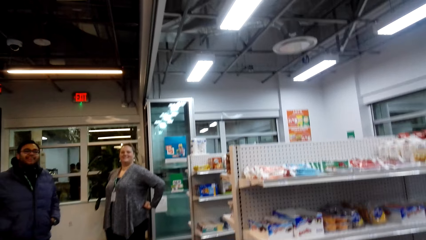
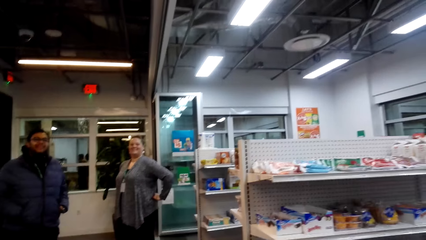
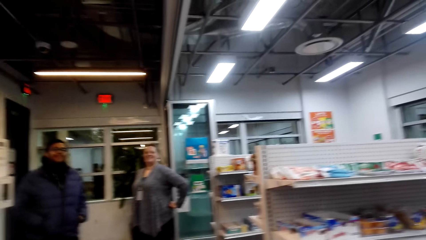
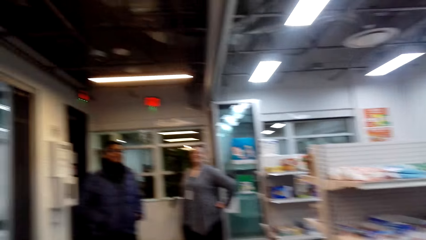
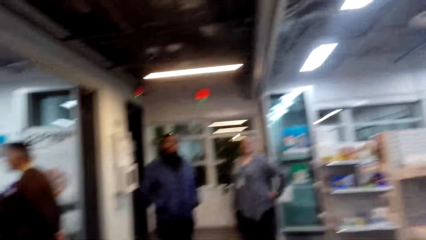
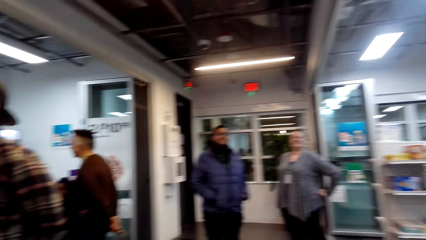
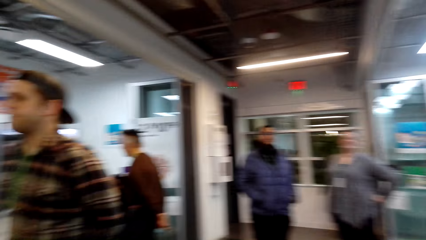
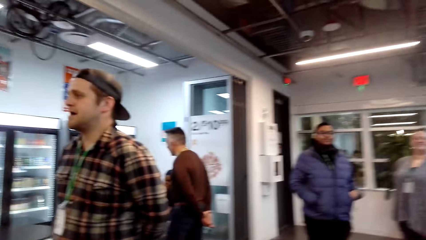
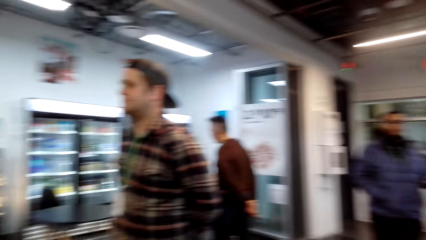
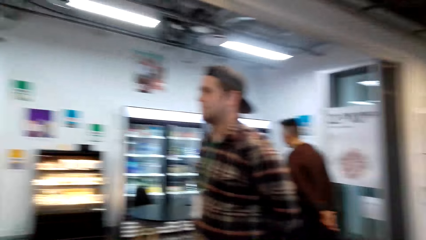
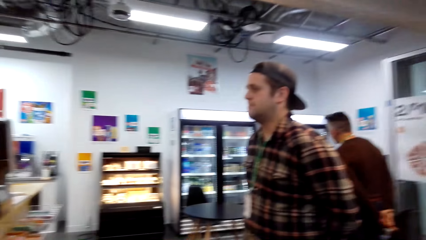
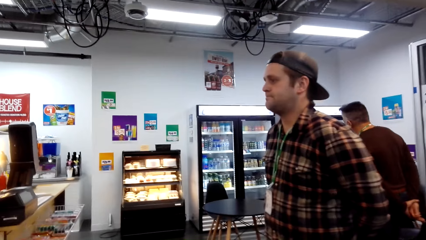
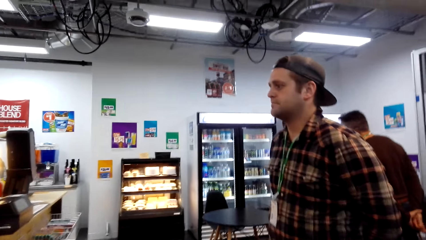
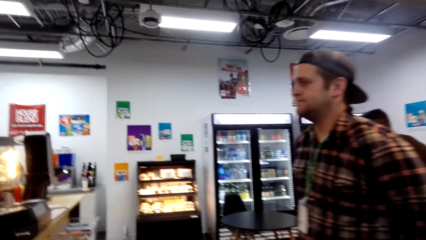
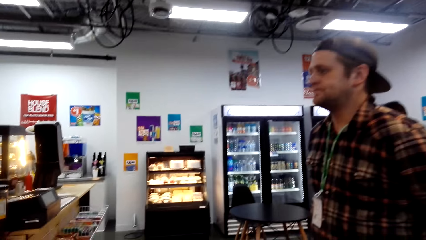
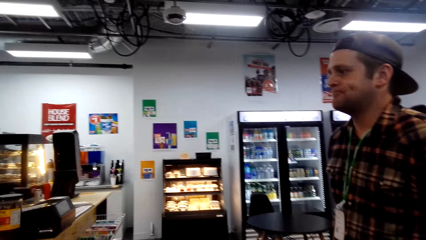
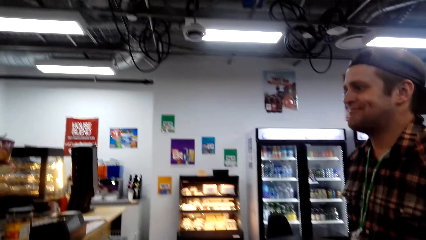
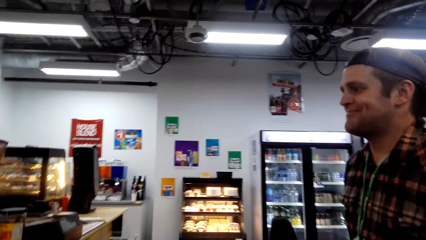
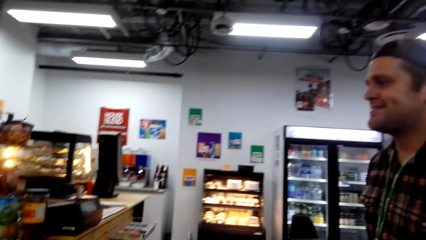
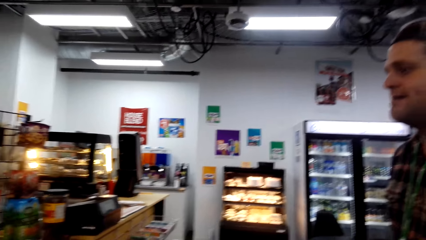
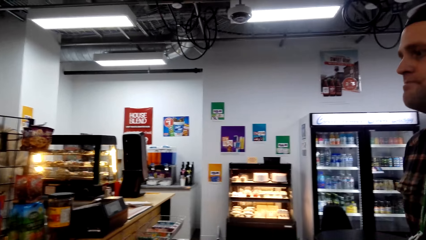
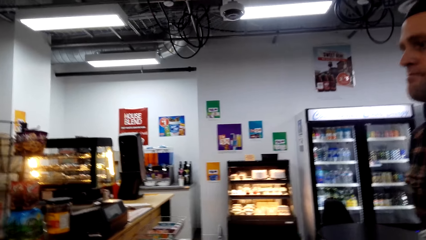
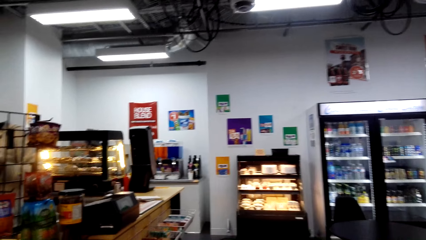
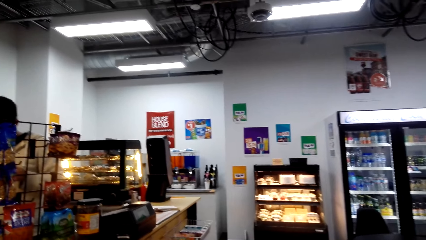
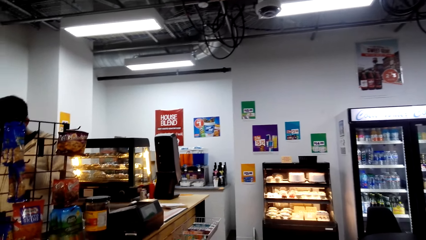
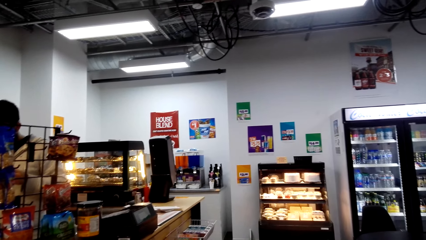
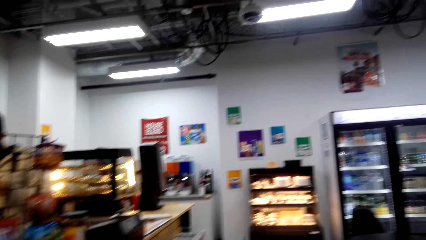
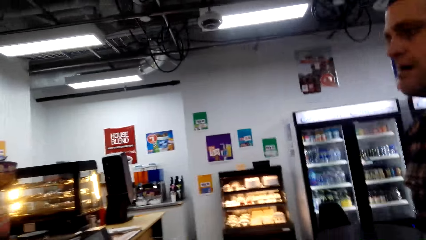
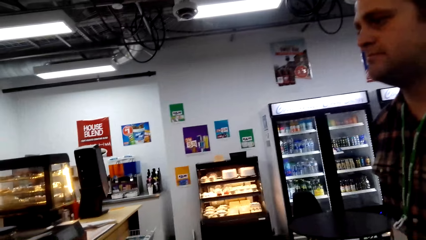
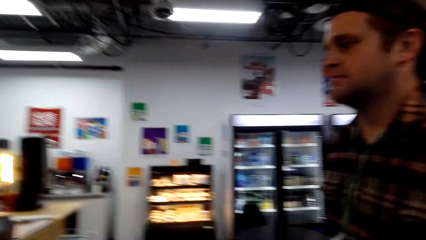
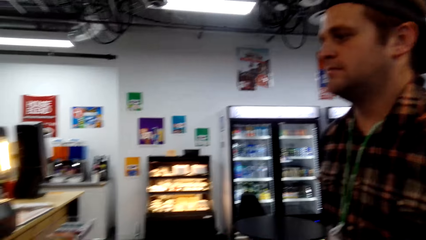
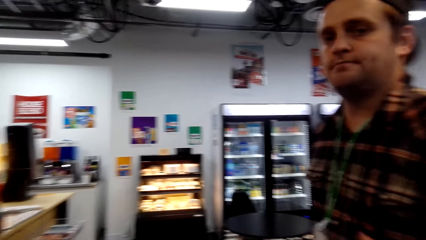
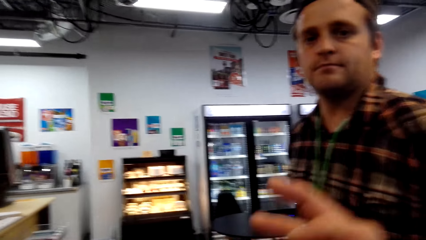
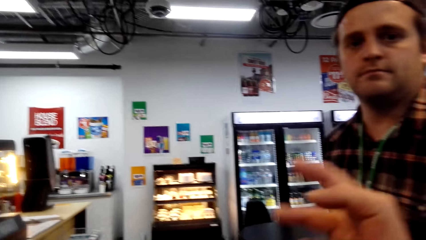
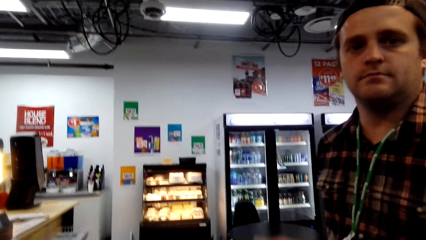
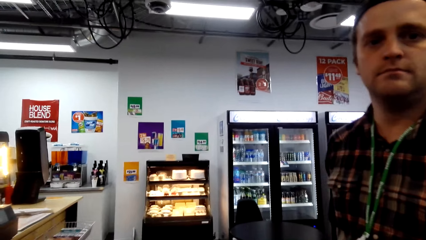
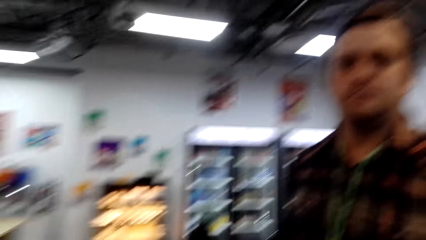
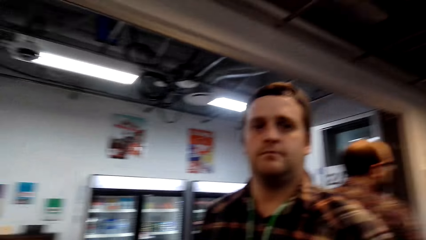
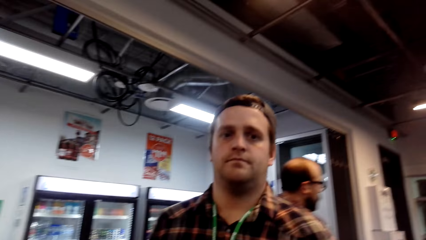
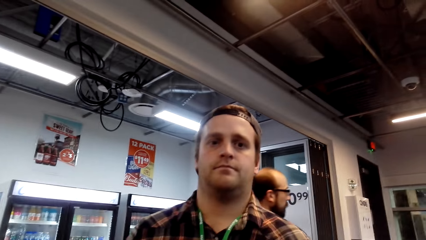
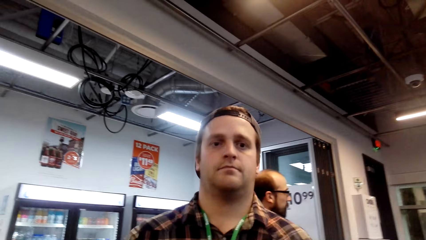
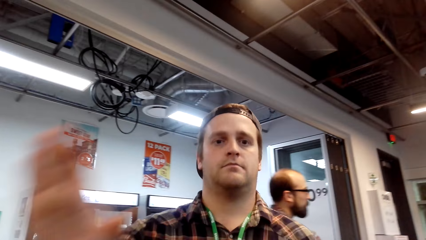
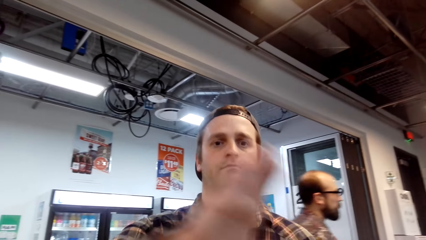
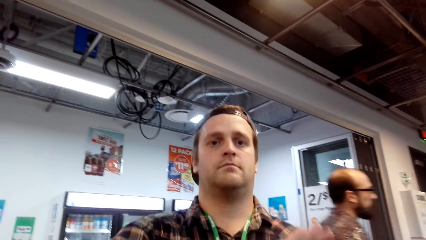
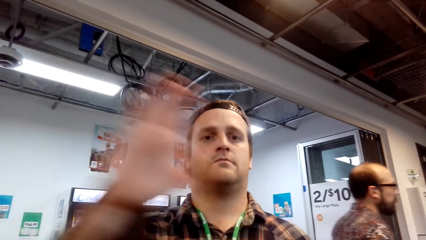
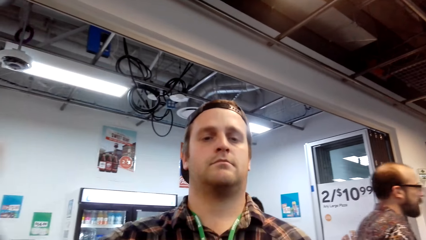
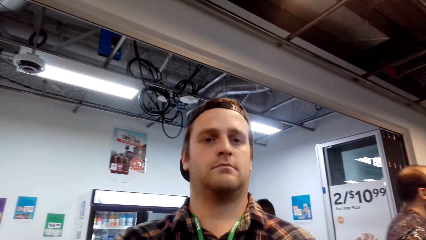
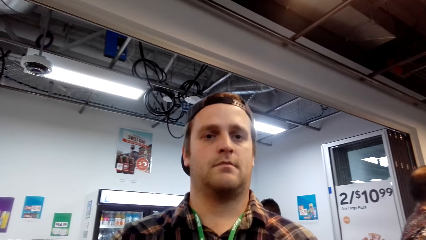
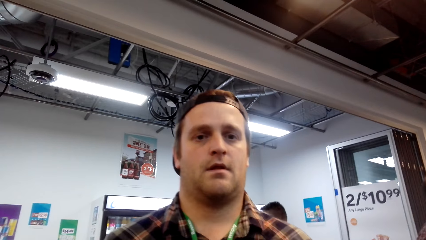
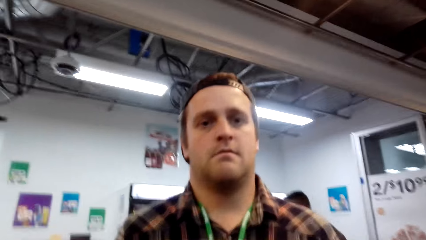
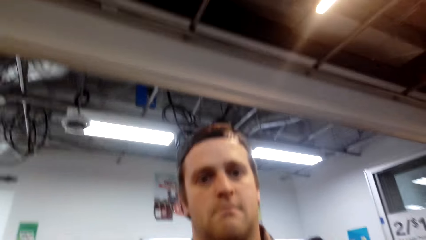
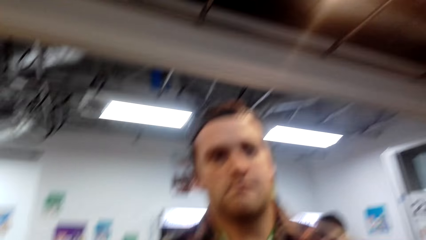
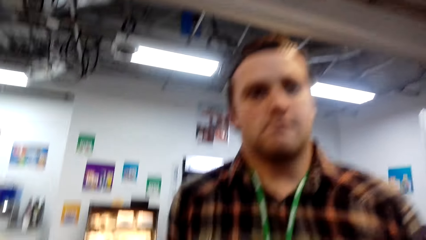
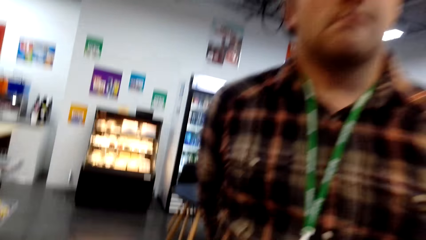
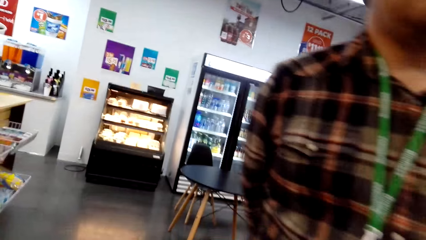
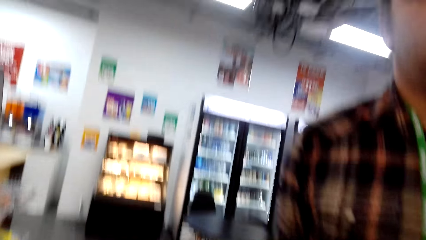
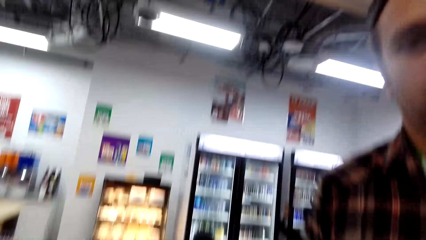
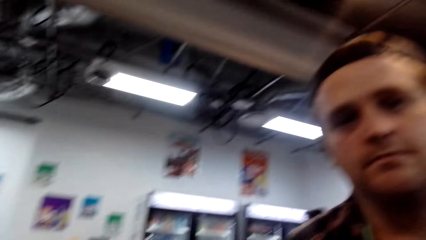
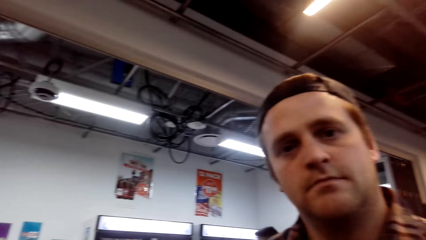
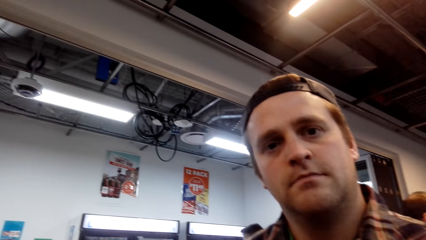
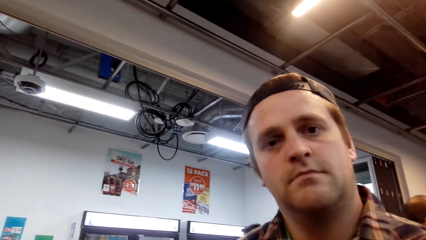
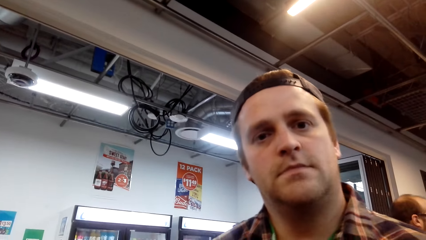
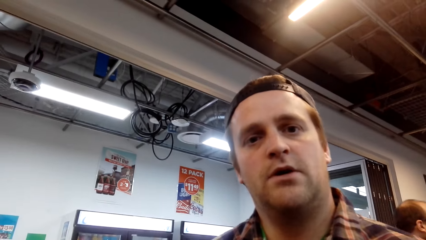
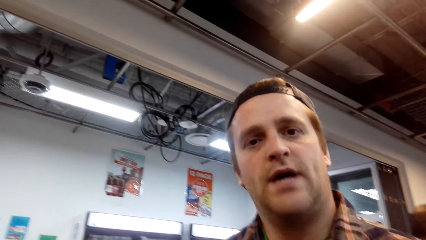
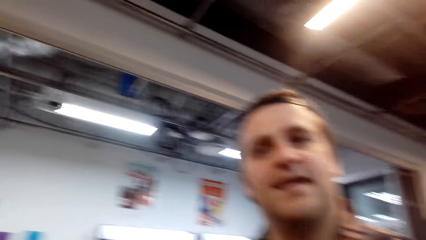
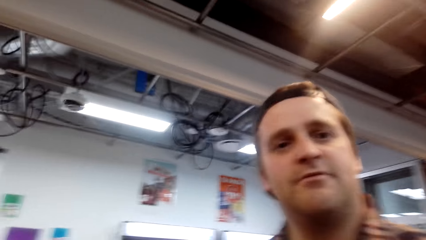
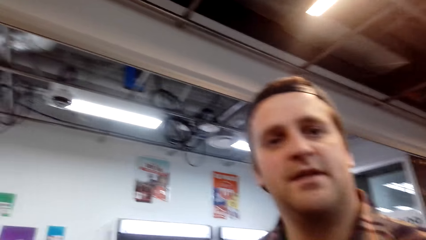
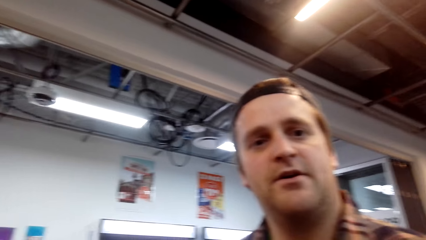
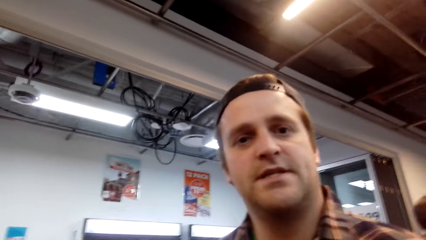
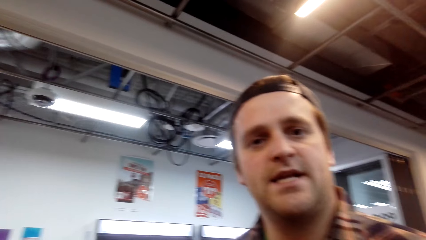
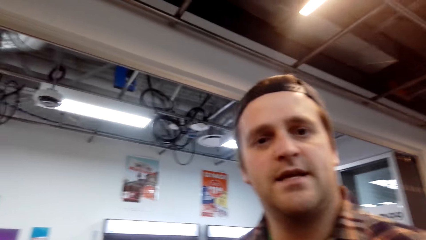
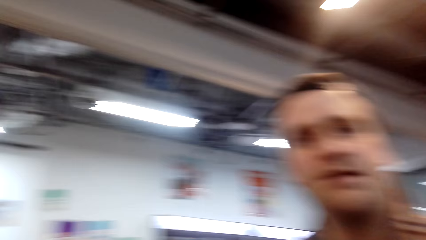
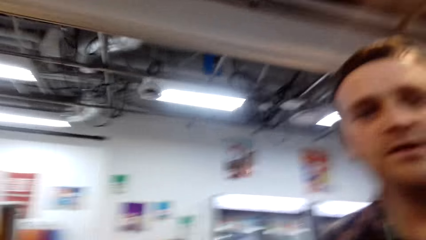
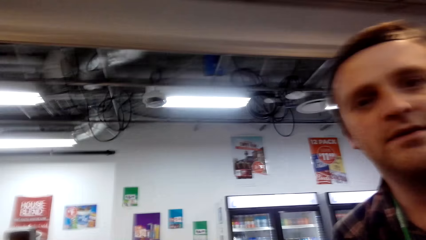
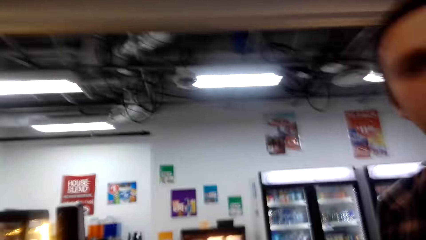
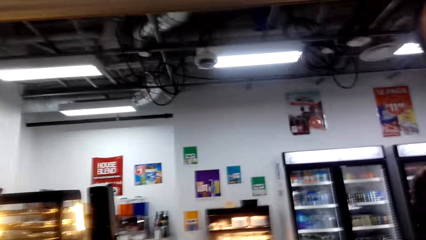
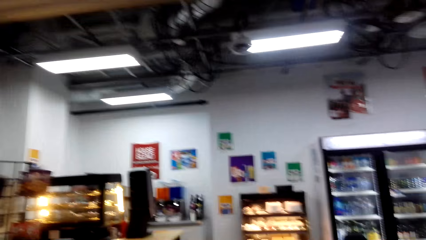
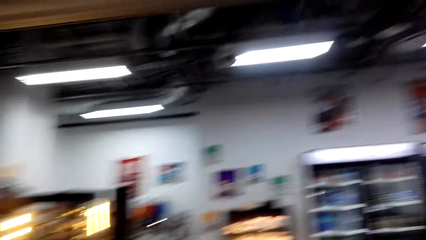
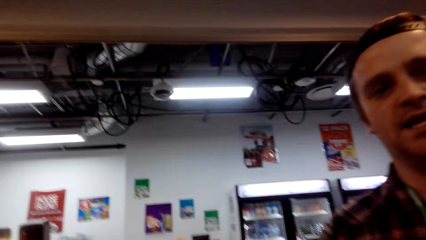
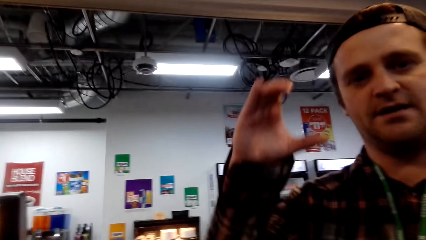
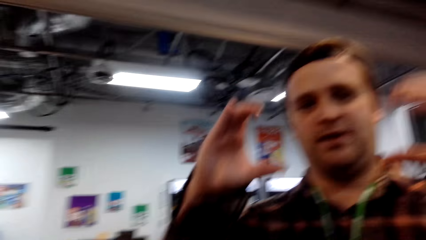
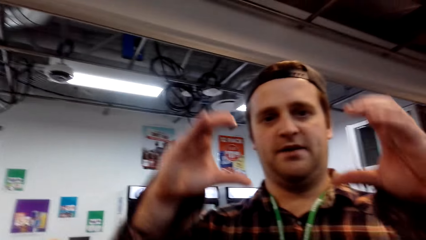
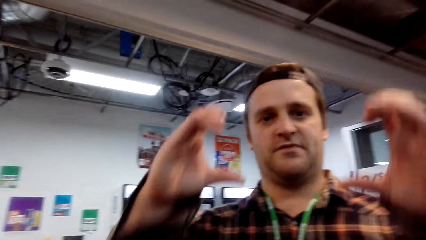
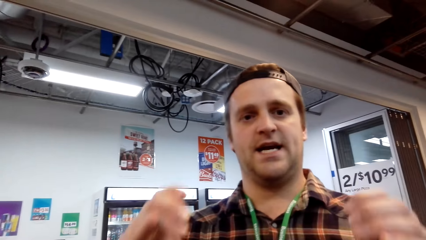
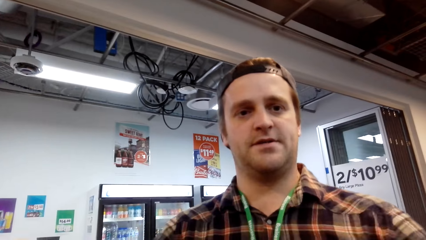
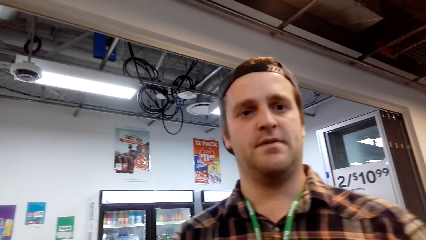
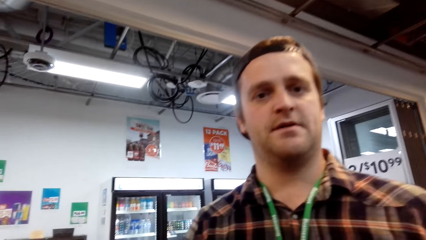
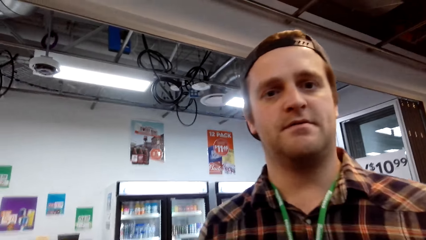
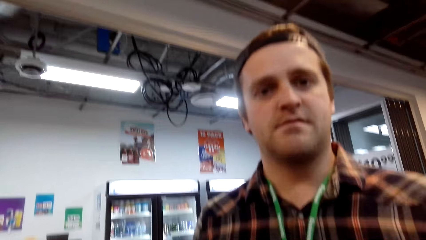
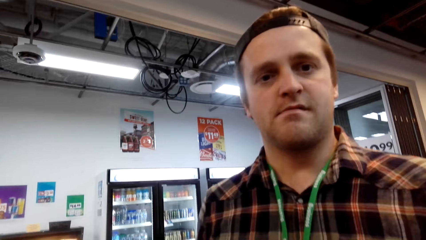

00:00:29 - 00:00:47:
A man stands in the store. The camera wearer converses with the man. The man waves to the camera. The man moves in the store, stares at the camera and talks to the camera wearer. The camera wearer looks around the store. They look at the man. The man uses a gesture sign.
